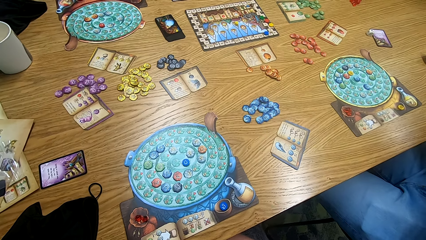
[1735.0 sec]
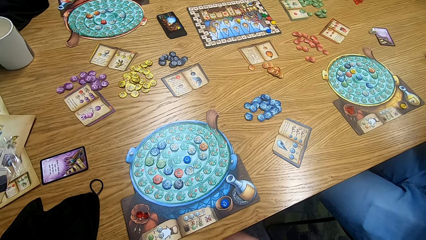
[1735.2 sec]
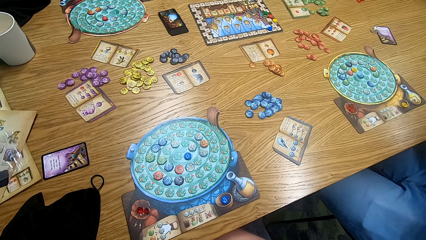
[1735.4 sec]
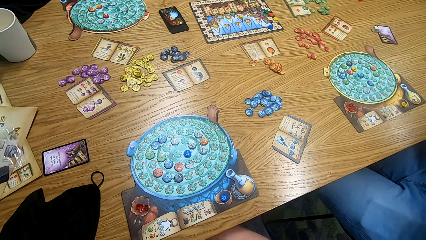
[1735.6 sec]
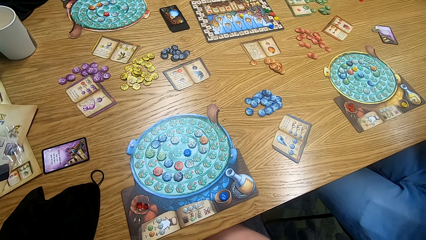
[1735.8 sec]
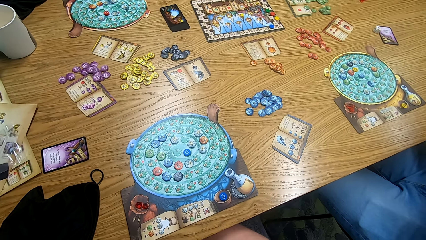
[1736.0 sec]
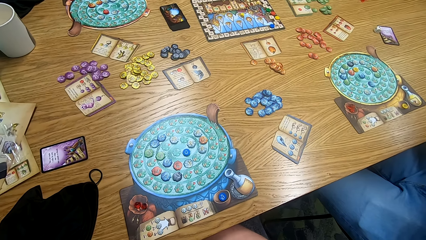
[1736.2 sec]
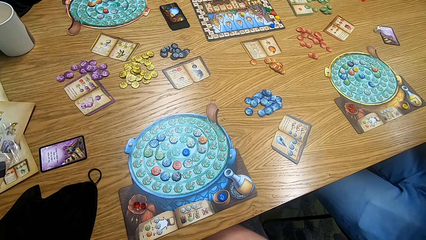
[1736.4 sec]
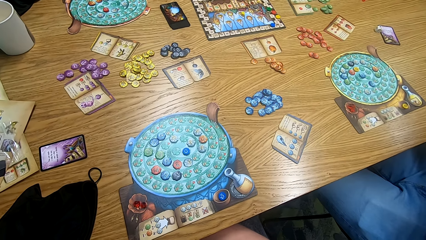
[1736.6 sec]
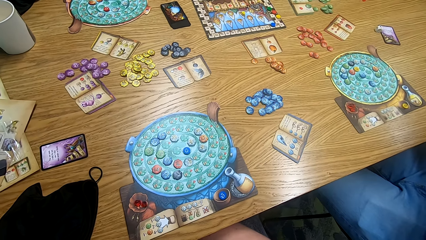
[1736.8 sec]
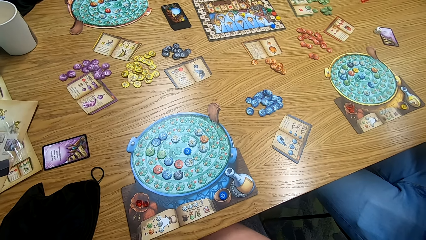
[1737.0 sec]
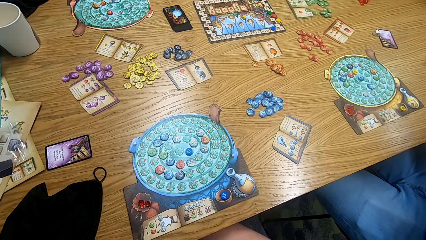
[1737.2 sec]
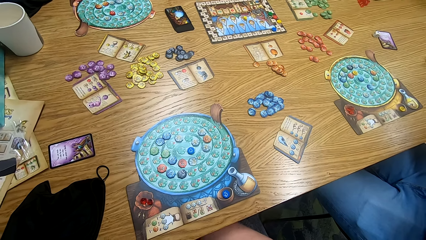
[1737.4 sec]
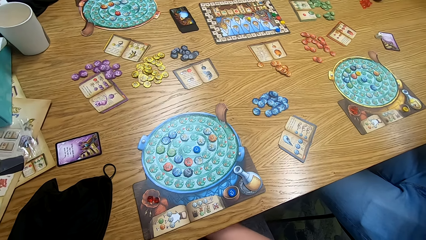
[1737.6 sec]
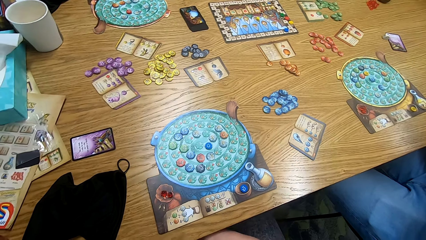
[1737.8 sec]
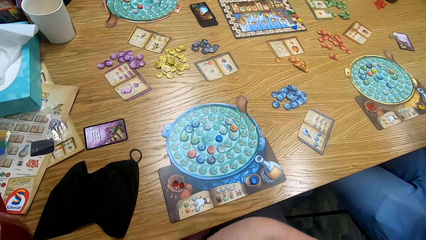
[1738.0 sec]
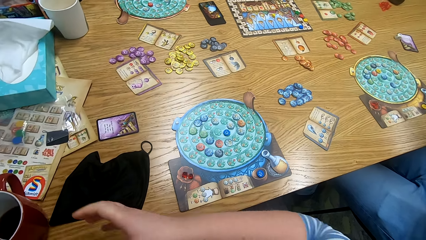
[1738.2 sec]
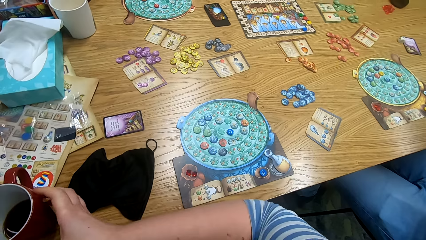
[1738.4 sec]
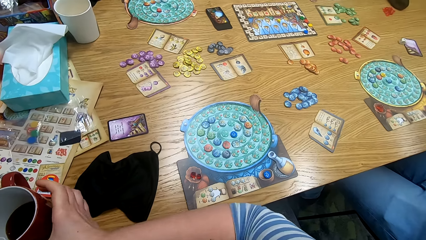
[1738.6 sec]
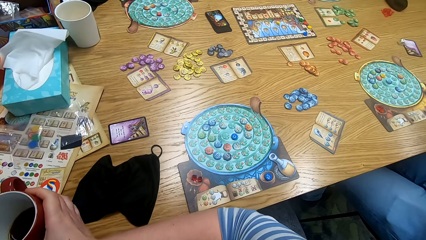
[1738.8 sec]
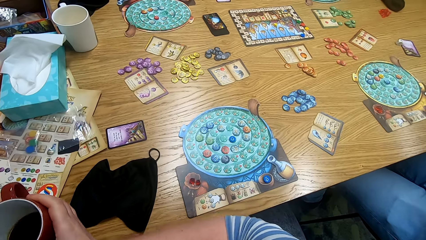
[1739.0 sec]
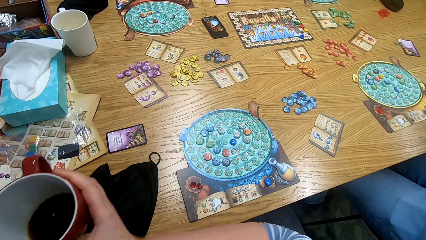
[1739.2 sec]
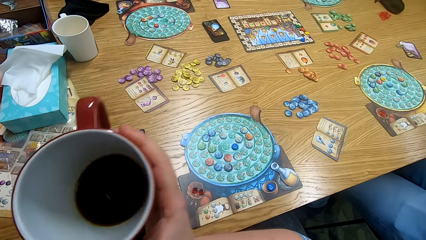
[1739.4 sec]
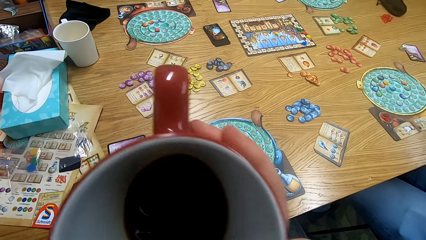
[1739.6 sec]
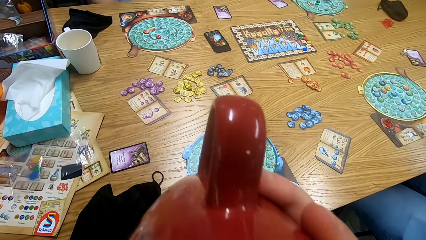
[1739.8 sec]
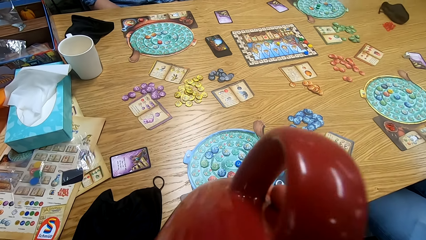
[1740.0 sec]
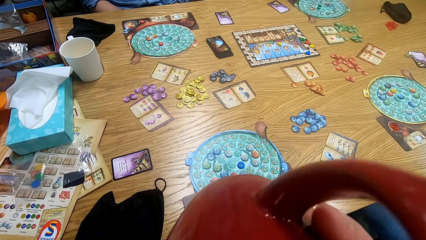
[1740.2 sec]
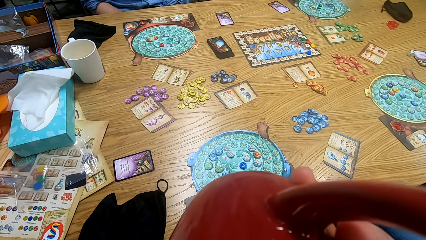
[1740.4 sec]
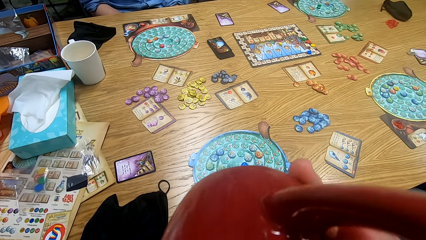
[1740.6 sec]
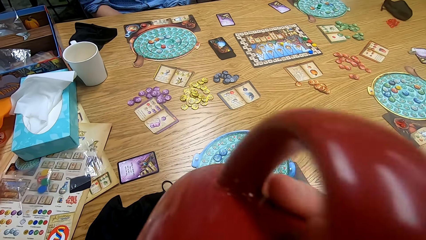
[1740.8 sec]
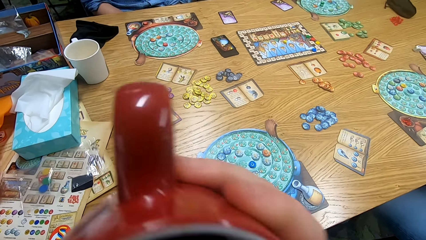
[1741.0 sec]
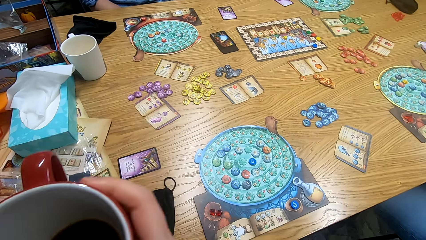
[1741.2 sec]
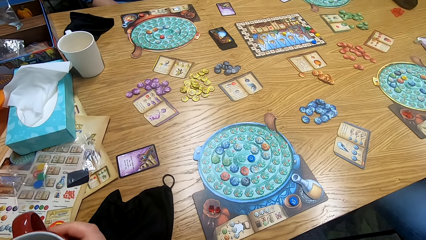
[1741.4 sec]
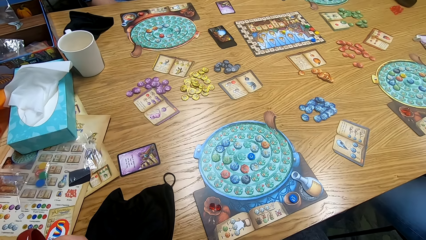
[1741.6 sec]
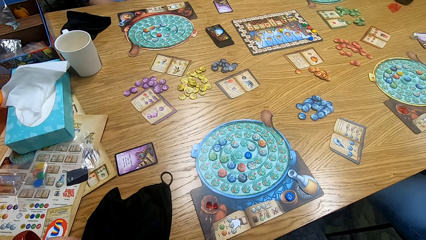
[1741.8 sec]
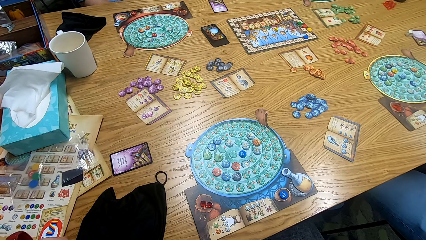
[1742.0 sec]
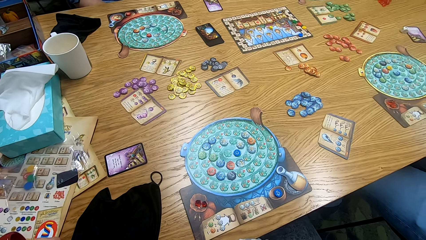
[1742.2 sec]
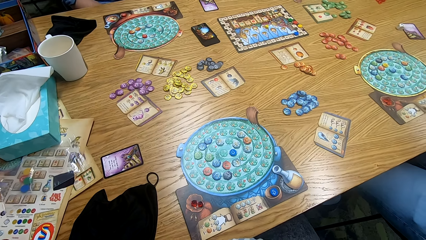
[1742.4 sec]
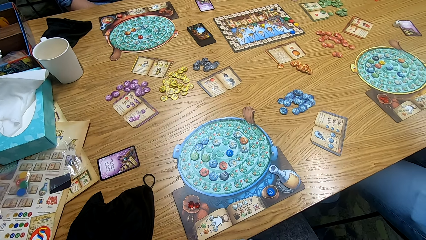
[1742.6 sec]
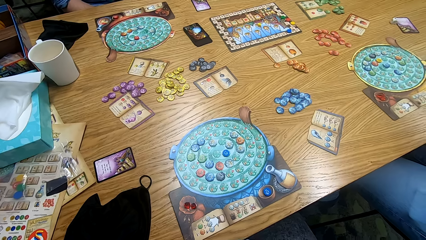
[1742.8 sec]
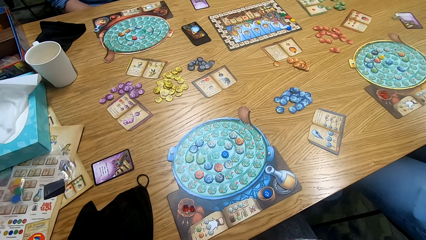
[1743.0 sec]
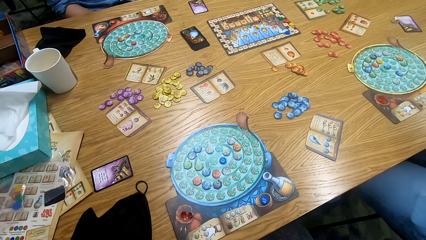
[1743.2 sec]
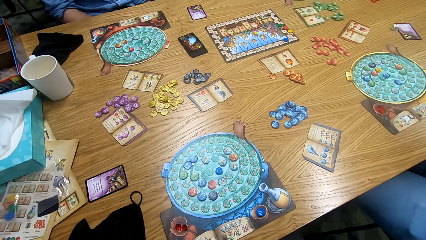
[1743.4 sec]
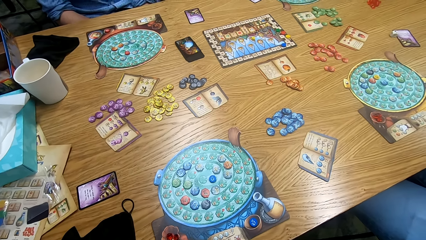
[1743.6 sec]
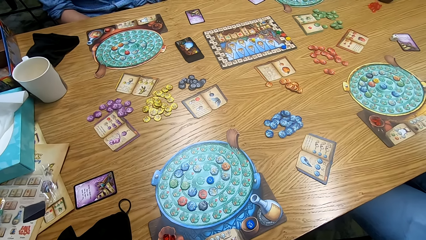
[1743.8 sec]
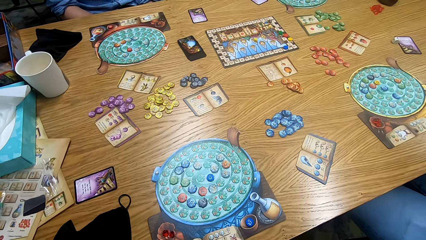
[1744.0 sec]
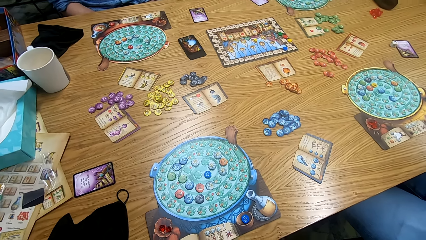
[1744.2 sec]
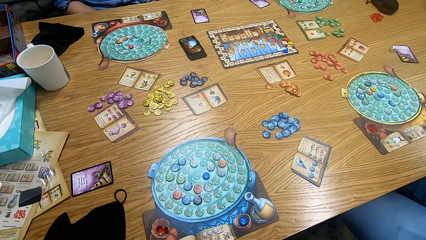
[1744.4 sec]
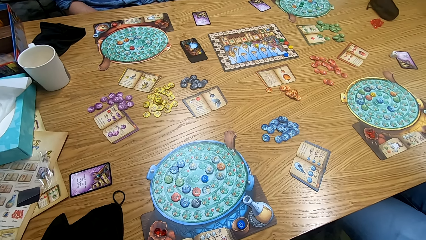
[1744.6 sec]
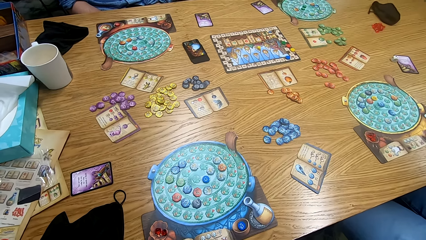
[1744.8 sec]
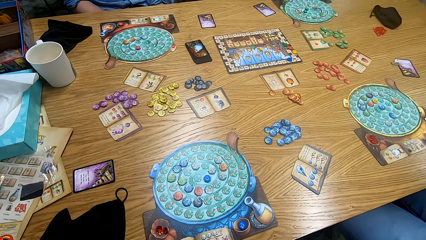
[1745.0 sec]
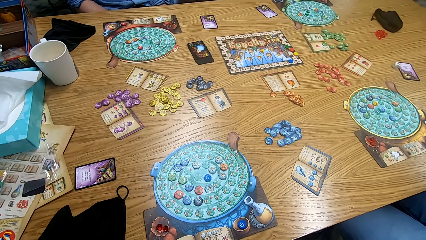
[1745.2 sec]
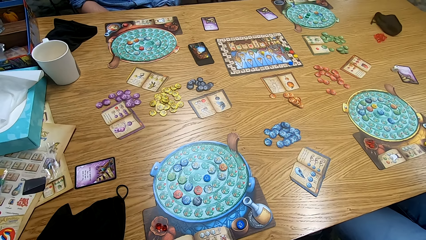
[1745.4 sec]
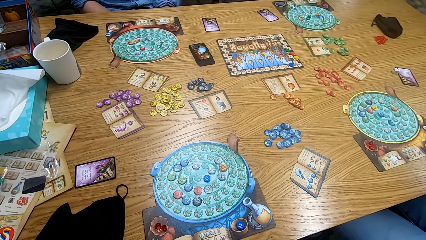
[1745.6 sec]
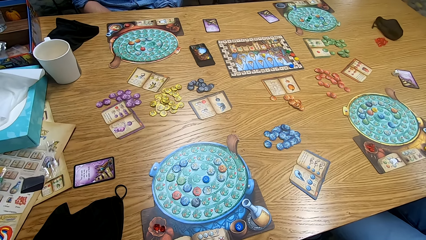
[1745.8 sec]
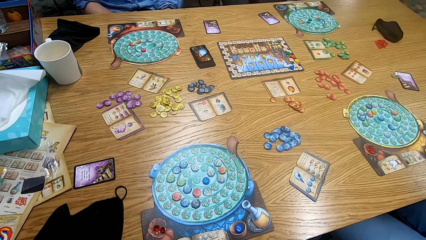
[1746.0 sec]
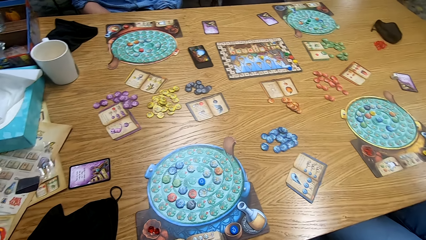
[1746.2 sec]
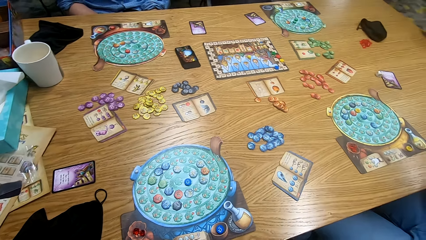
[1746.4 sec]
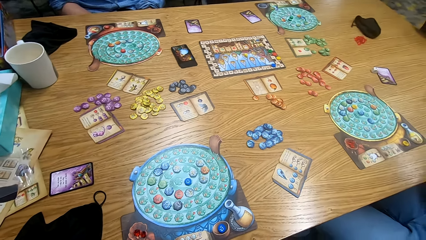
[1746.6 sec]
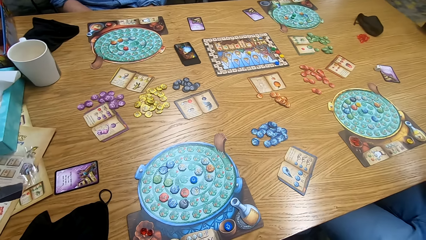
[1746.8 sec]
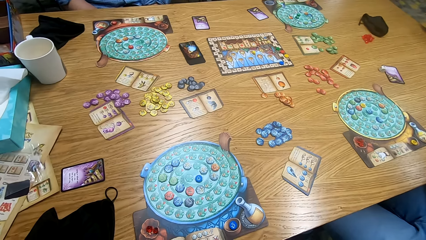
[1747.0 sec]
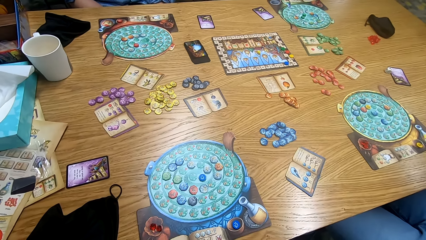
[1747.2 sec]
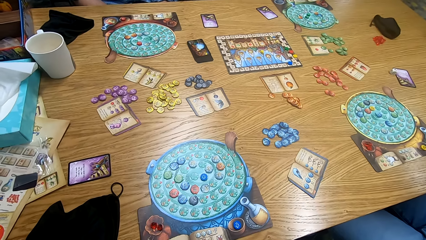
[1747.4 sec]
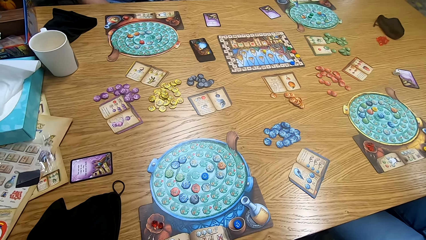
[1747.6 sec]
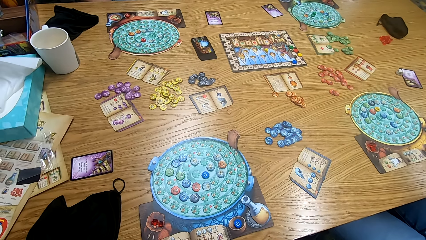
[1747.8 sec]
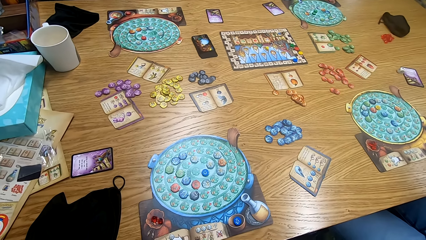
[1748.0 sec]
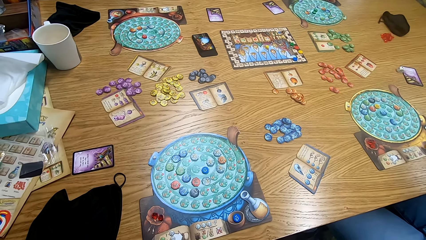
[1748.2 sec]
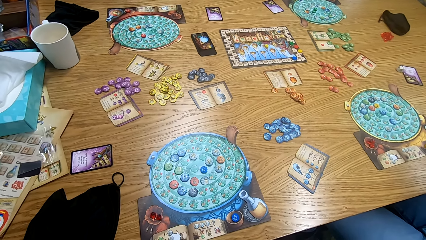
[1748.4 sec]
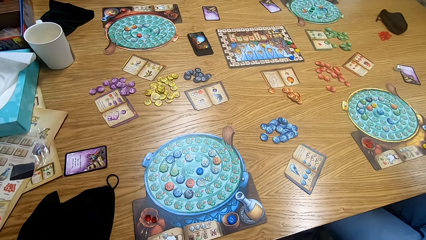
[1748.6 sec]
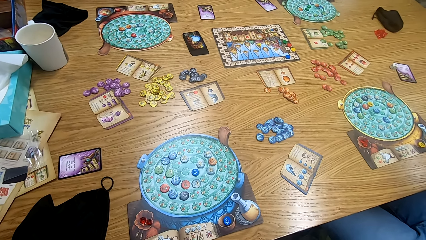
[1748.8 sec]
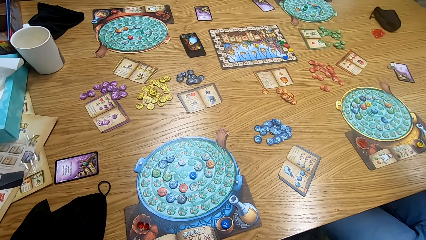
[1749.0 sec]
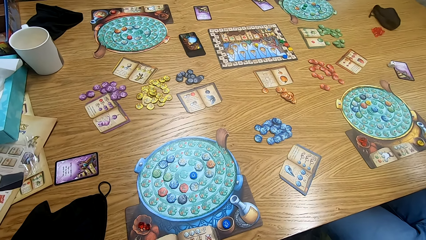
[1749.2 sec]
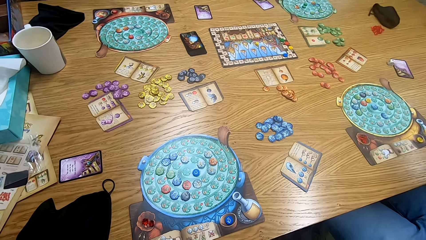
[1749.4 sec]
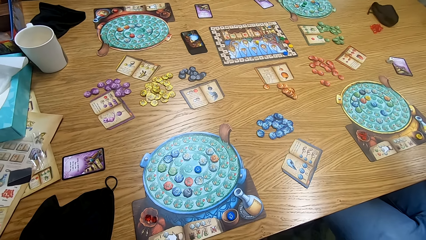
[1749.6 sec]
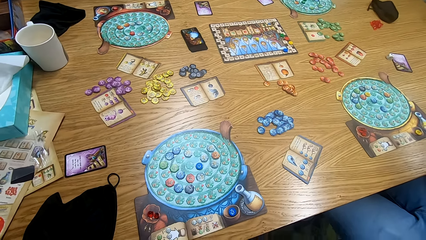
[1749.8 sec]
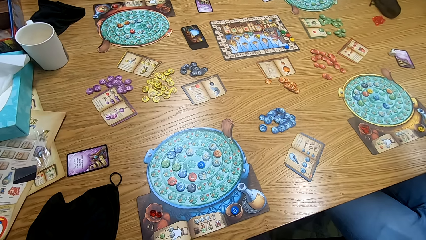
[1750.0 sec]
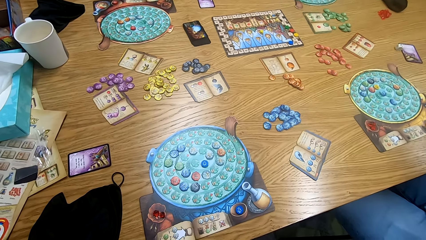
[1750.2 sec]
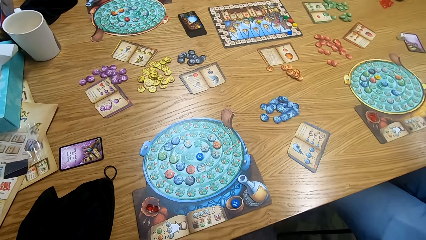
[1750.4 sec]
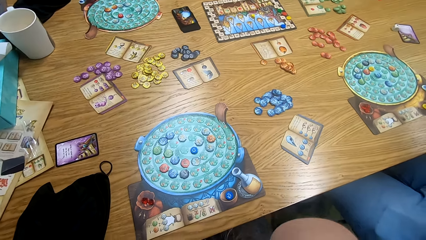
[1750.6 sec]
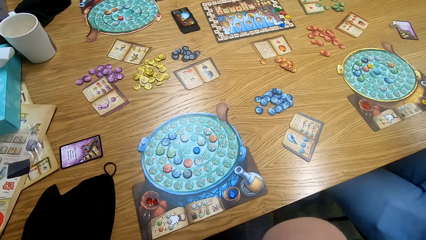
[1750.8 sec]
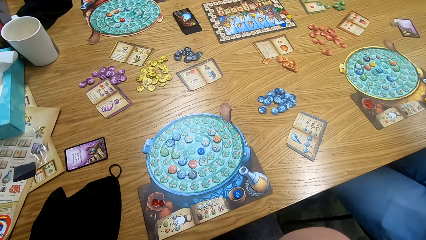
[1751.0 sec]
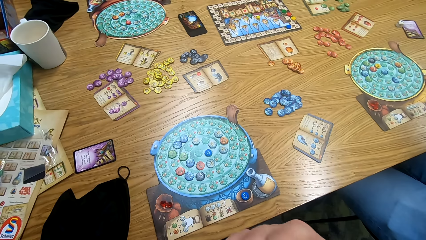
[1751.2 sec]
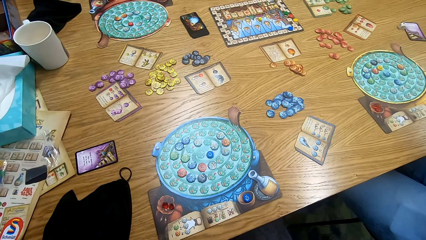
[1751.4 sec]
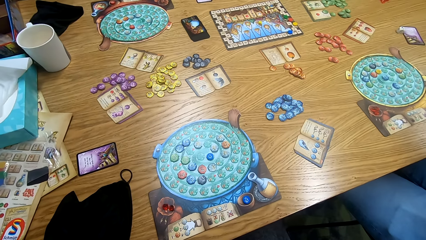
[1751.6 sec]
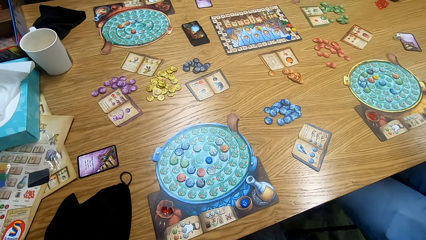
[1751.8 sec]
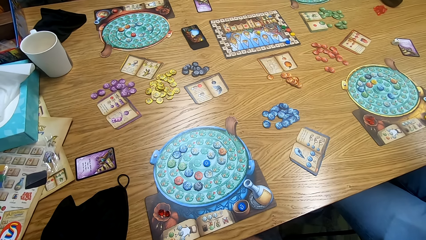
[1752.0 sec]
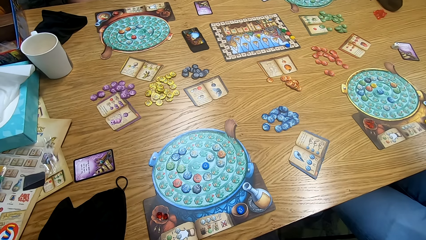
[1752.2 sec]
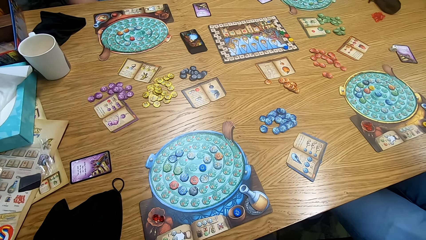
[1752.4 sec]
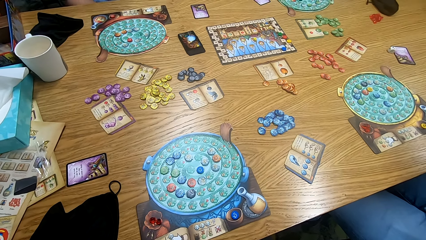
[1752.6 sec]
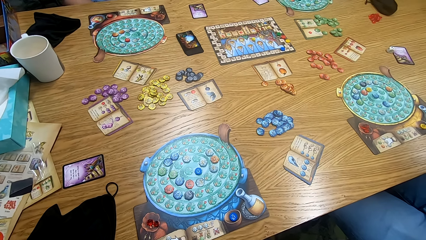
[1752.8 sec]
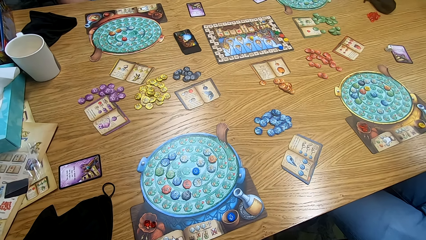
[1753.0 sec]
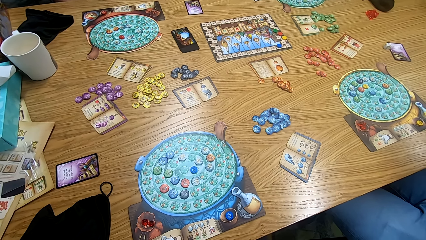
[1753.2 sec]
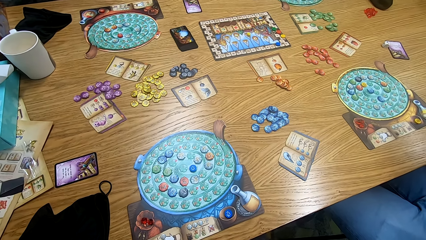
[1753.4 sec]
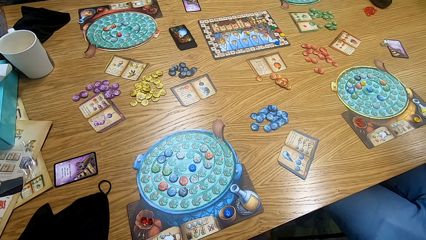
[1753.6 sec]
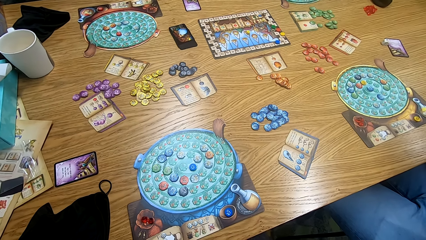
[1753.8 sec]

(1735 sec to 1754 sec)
The camera wearer looks at the game board. They pick up a cup from the table. They drink coffee from the cup. They put the cup on the table. They look around. They look at the game board. They move hands. They look around.
